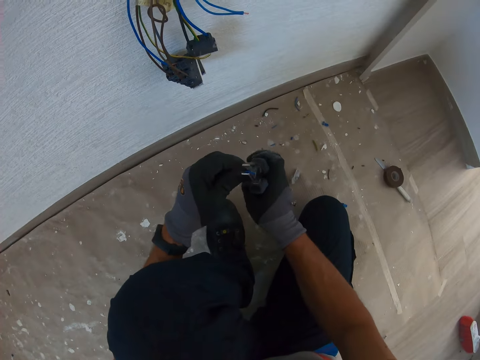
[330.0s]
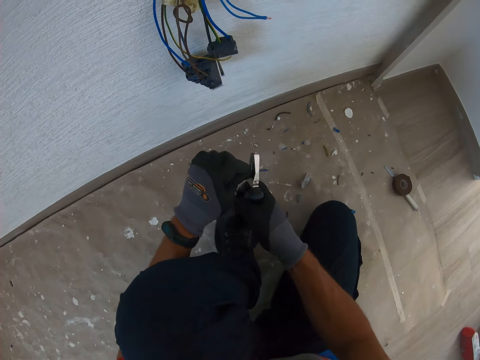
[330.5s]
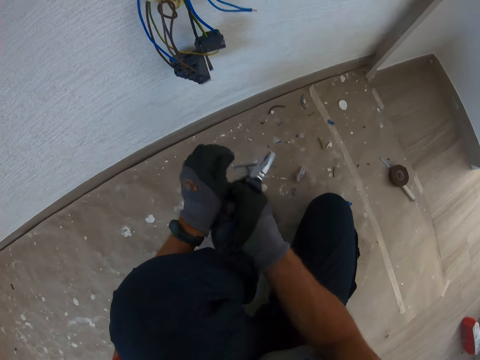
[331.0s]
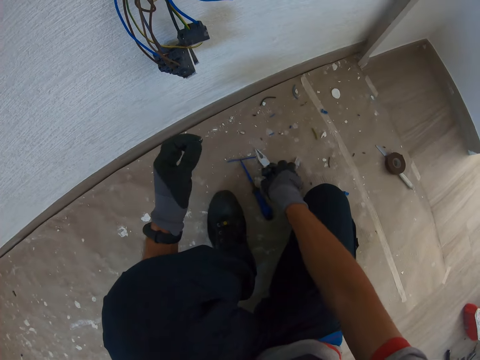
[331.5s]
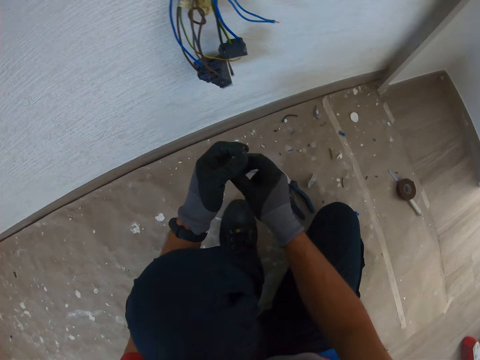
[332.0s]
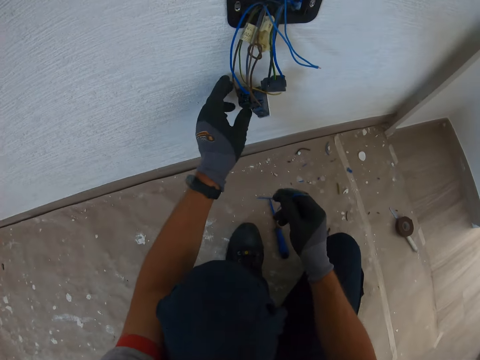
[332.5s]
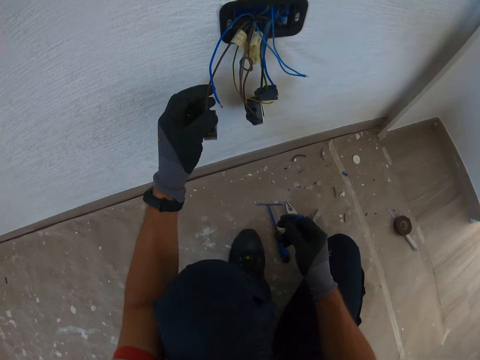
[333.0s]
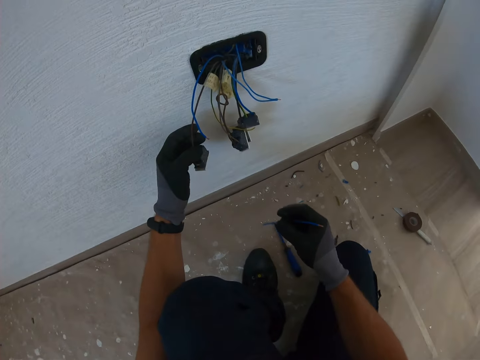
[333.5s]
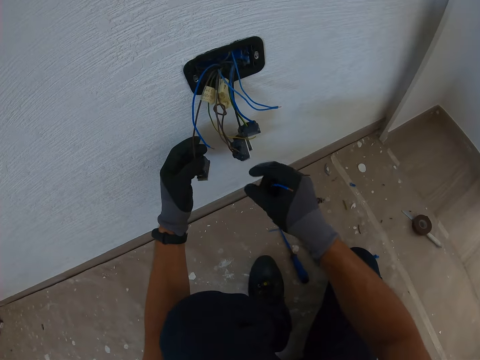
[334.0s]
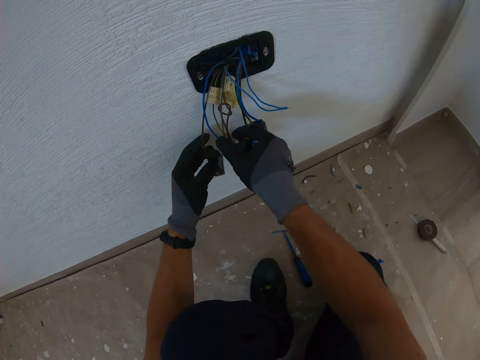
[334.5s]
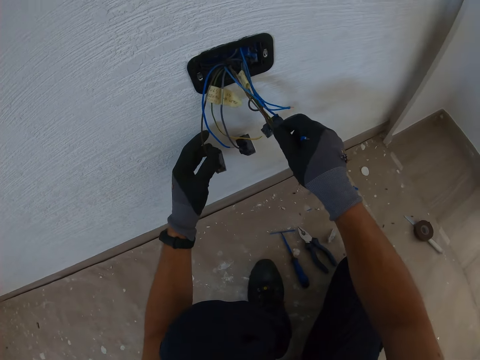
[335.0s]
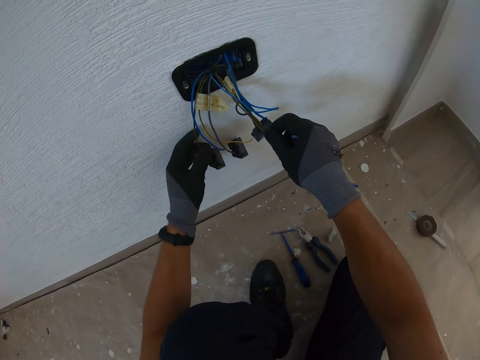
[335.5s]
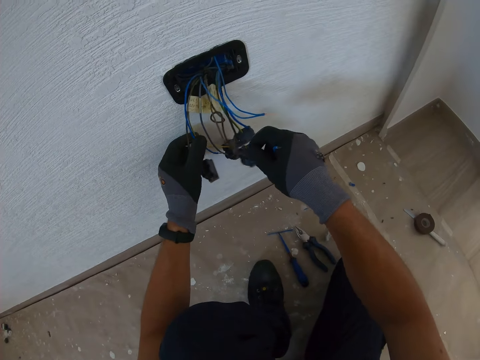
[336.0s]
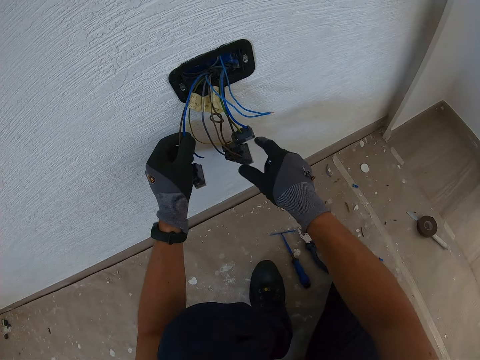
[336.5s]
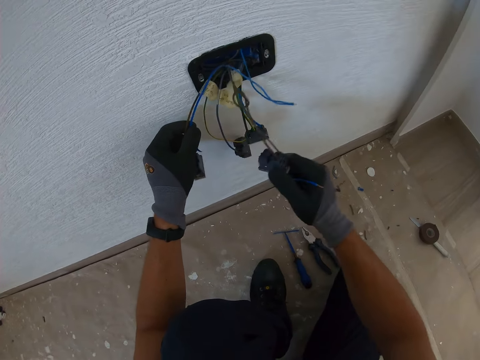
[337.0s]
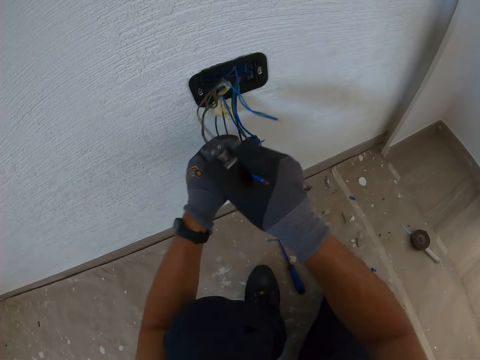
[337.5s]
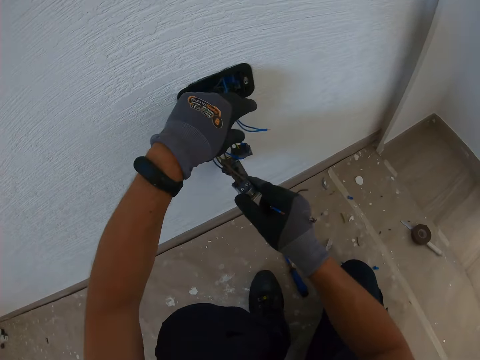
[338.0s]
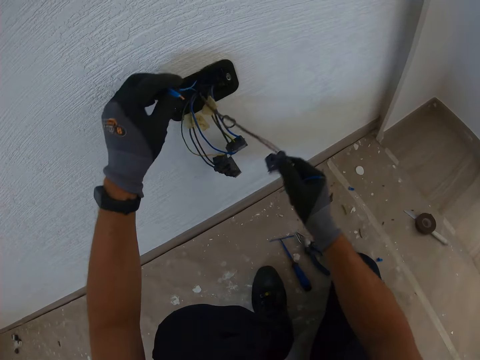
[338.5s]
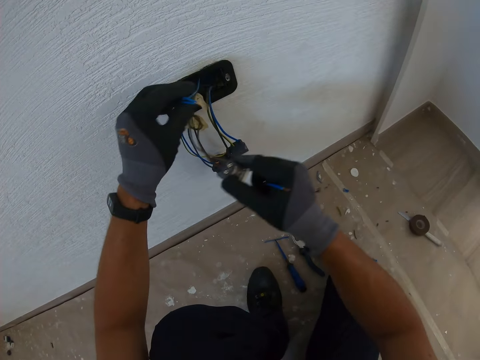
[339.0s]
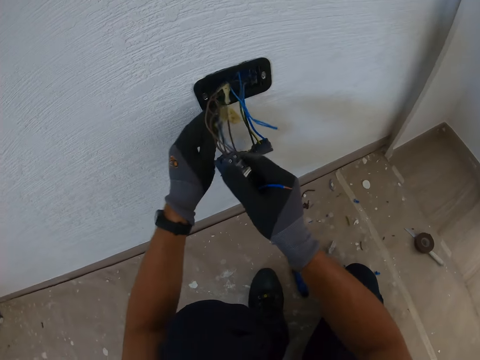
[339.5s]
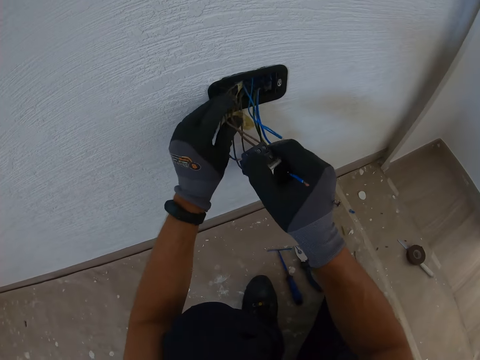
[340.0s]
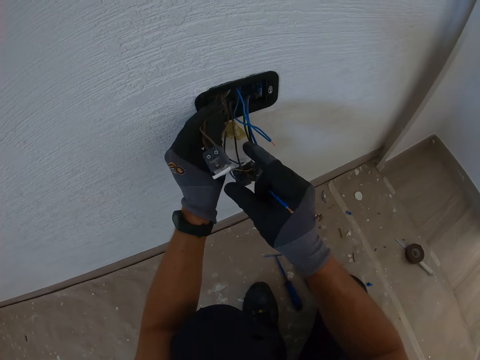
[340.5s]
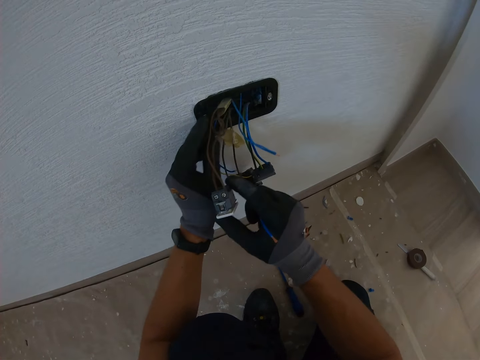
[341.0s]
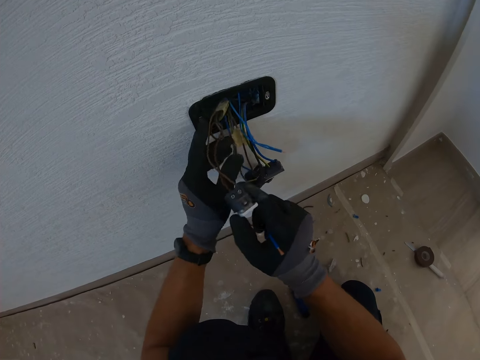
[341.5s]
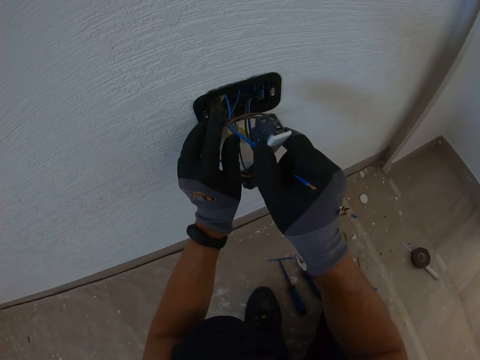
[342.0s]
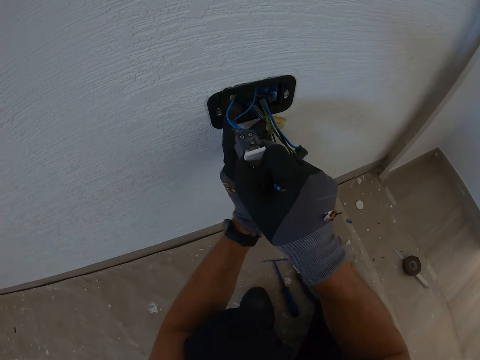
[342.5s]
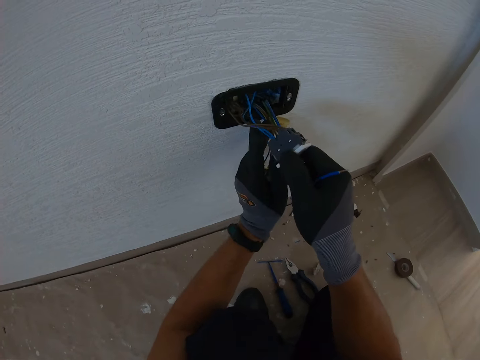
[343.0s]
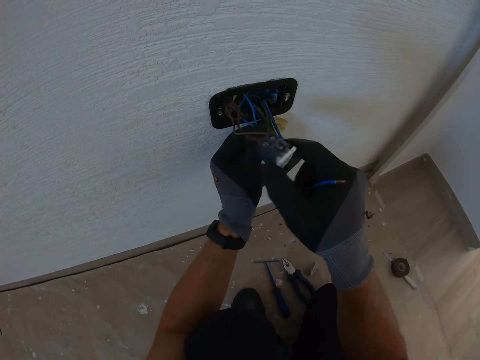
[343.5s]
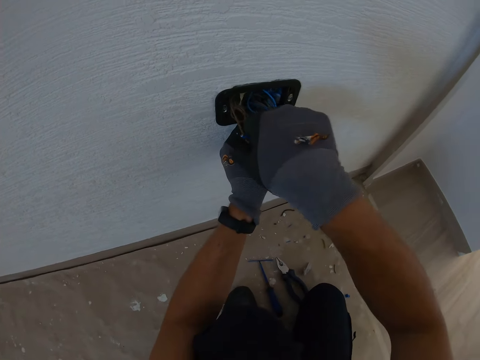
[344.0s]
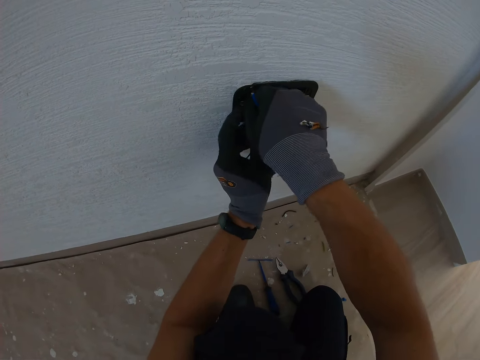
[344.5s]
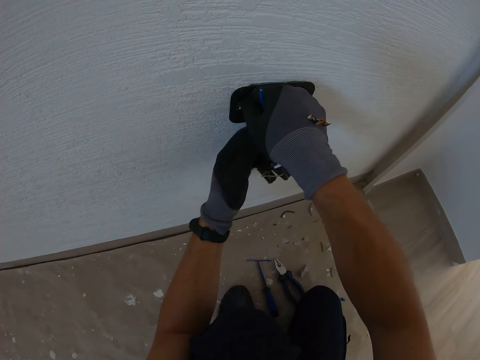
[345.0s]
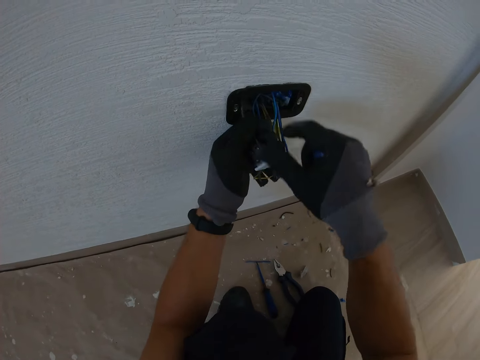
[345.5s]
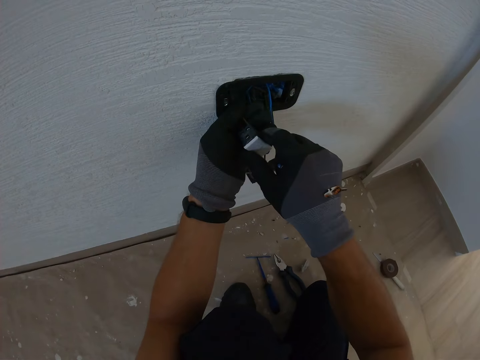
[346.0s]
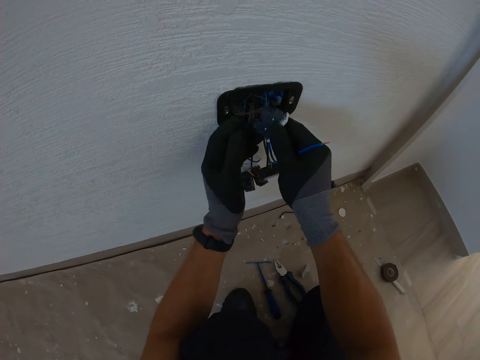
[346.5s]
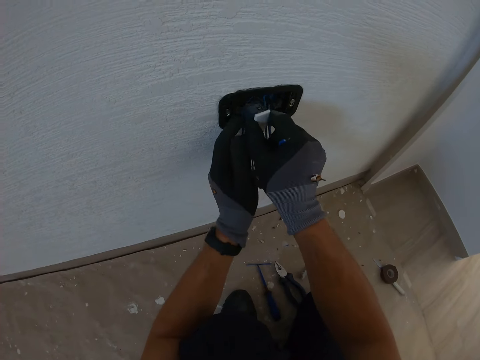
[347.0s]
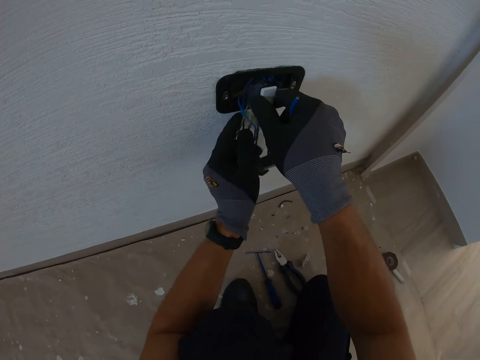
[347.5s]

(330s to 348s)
The camera wearer cuts the cable. They check the cables. They touch the cable in the wall.

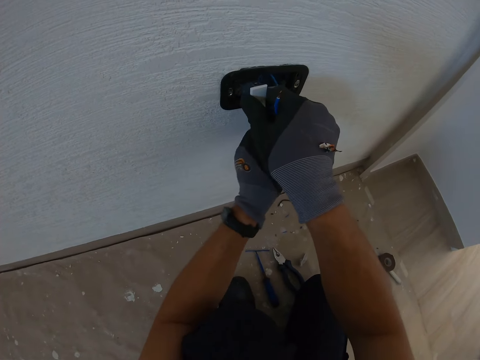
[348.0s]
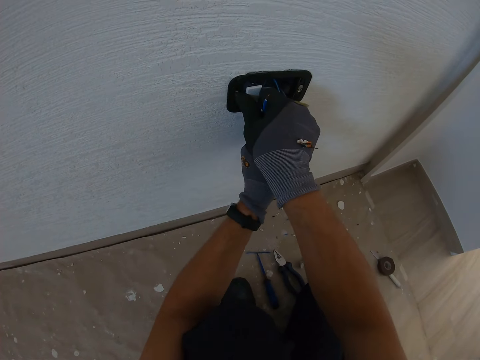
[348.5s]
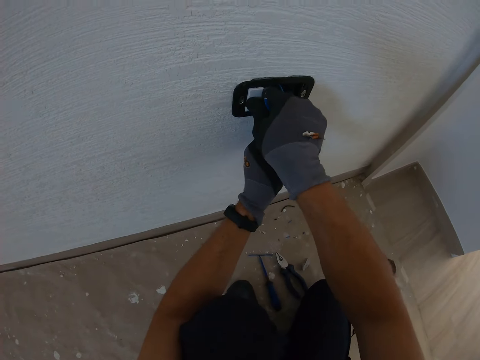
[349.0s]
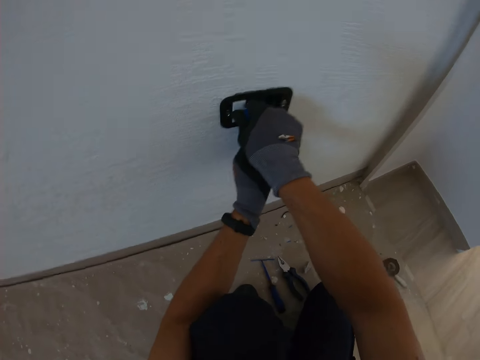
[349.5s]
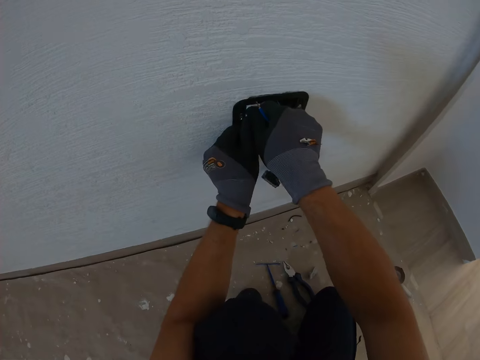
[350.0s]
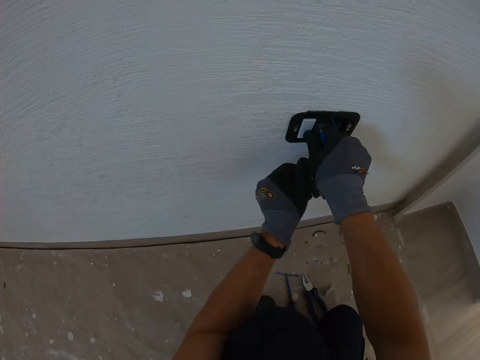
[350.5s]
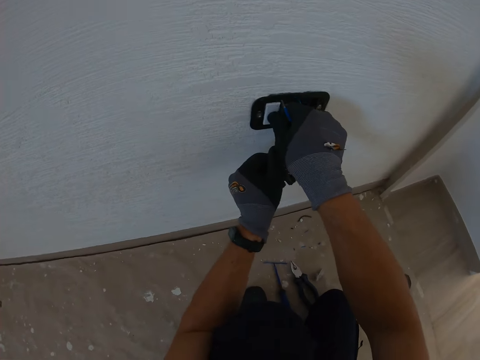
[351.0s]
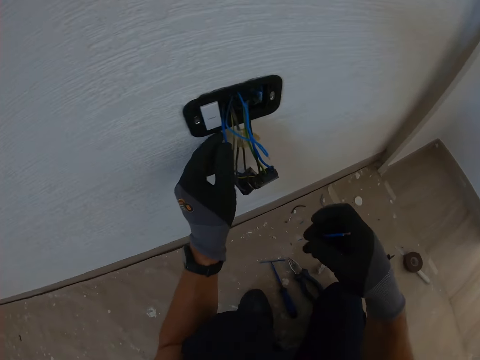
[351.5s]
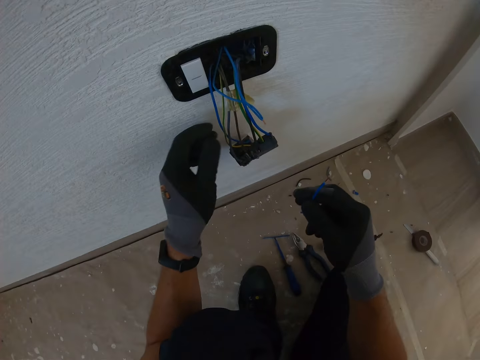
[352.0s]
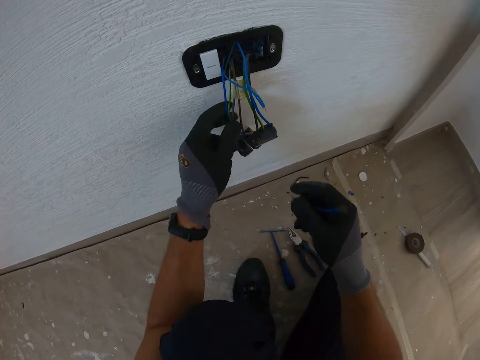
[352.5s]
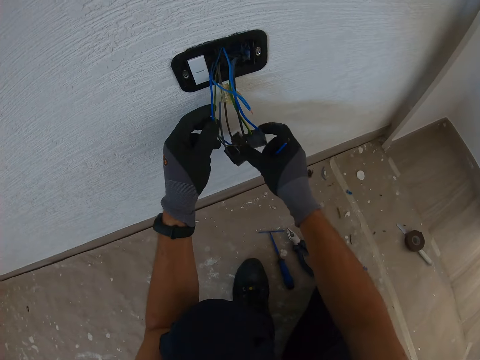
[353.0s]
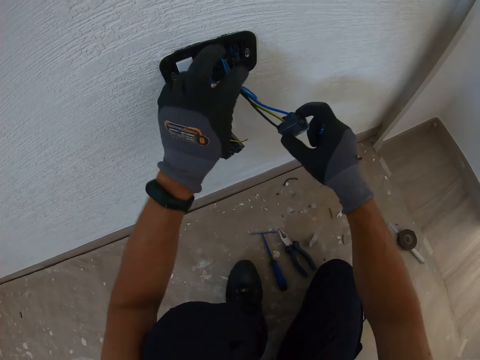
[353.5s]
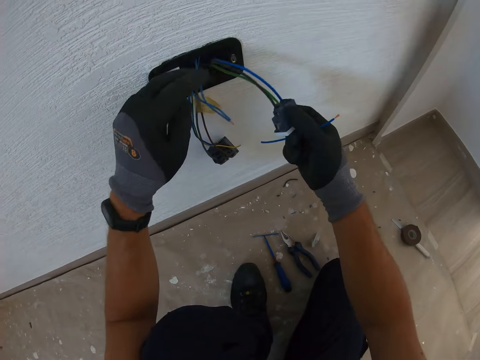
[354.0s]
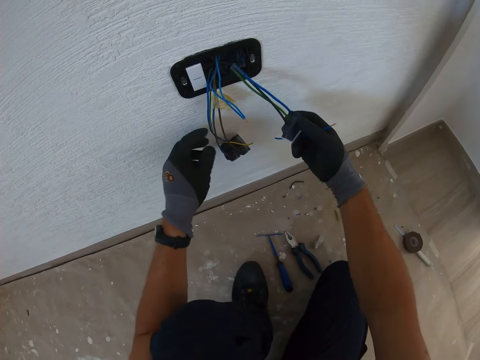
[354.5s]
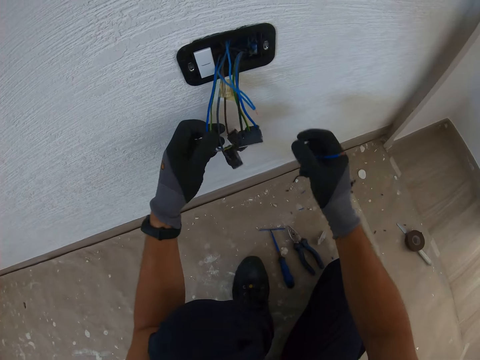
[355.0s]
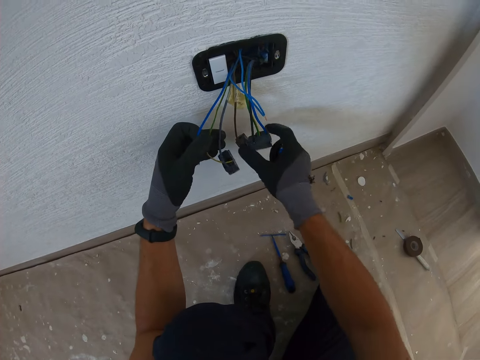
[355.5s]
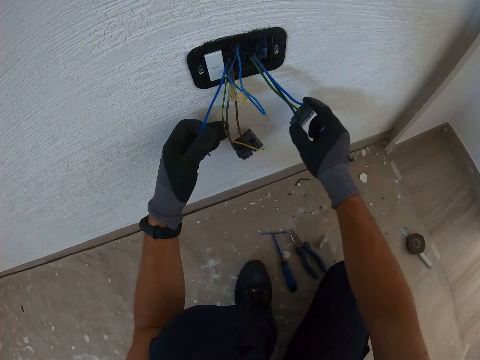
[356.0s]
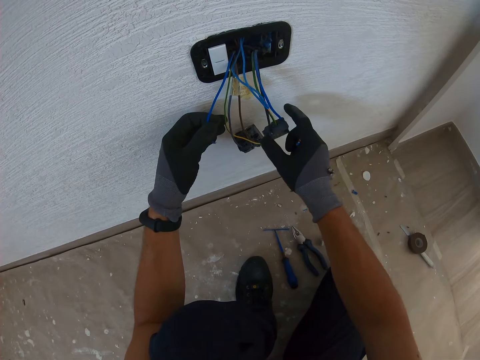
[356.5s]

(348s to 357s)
The camera wearer fixes the socket on the wall. They fix the cables.
